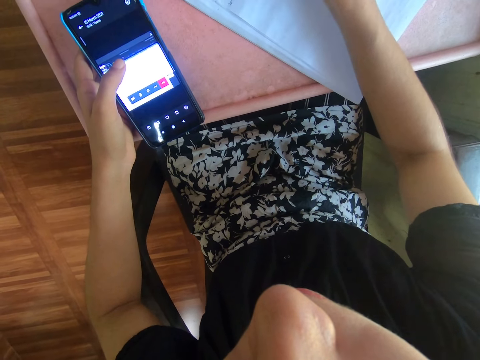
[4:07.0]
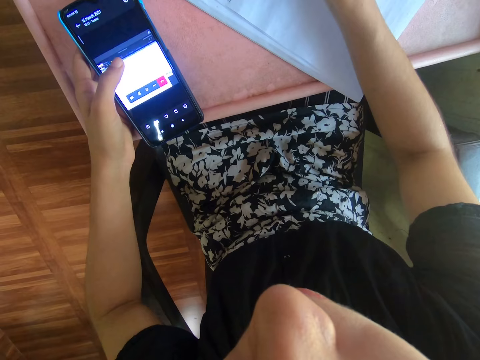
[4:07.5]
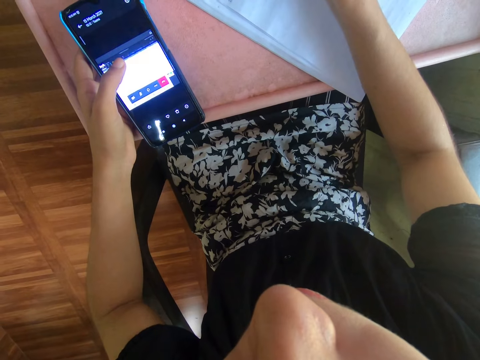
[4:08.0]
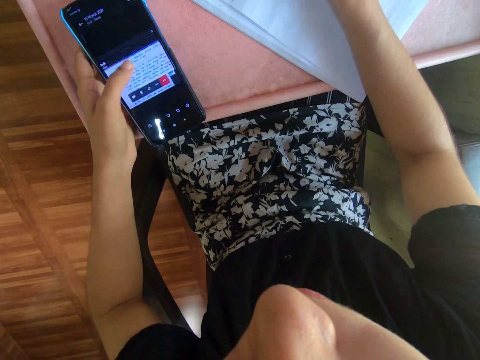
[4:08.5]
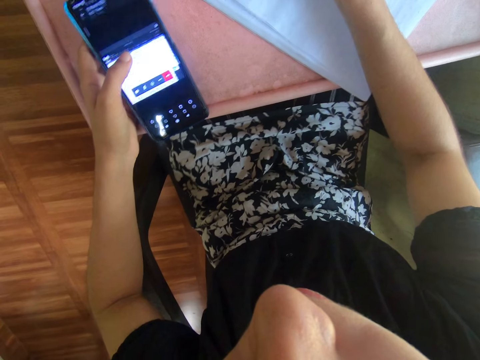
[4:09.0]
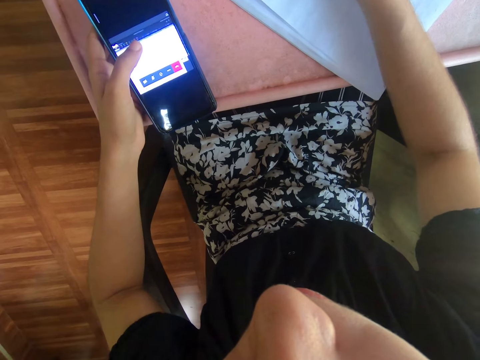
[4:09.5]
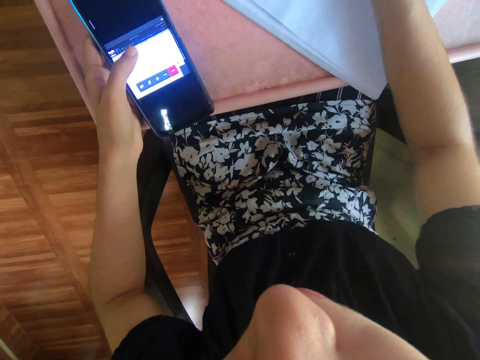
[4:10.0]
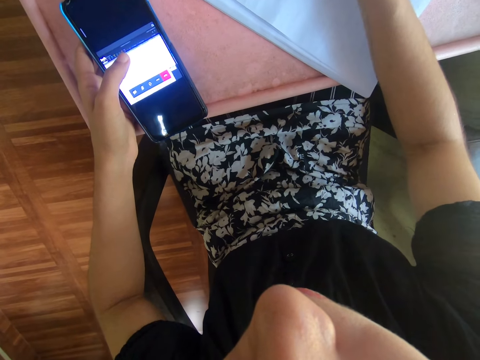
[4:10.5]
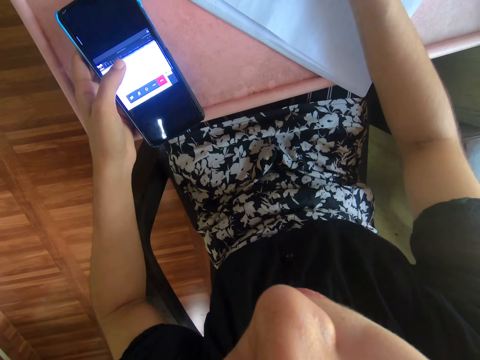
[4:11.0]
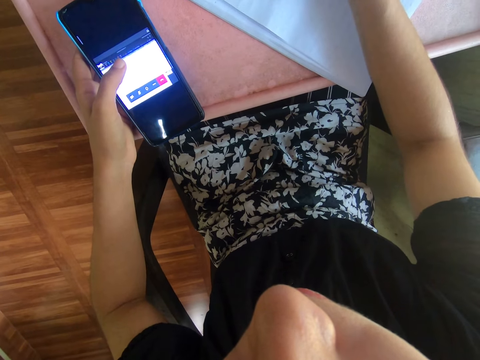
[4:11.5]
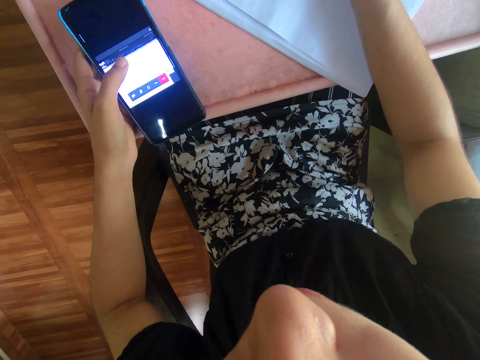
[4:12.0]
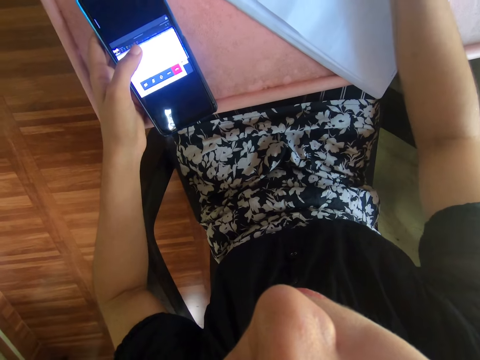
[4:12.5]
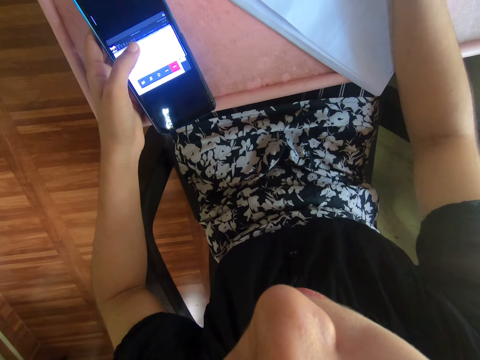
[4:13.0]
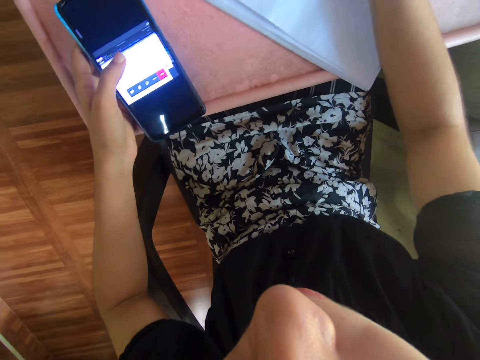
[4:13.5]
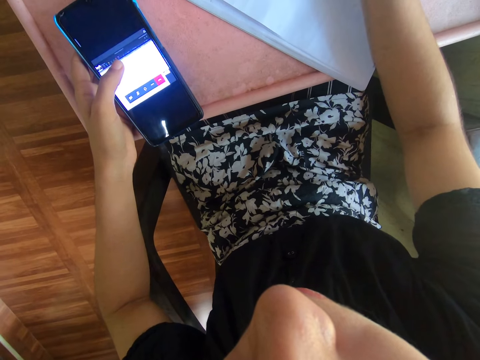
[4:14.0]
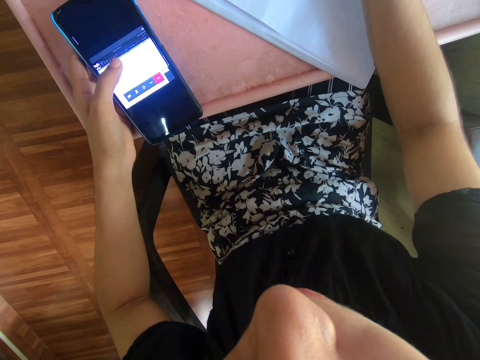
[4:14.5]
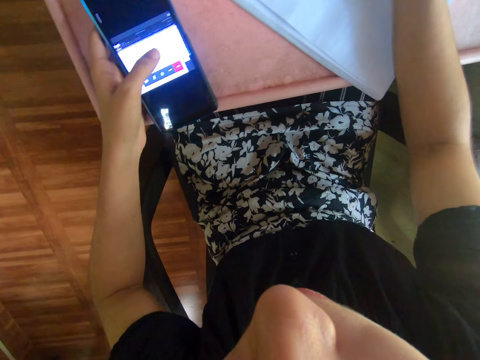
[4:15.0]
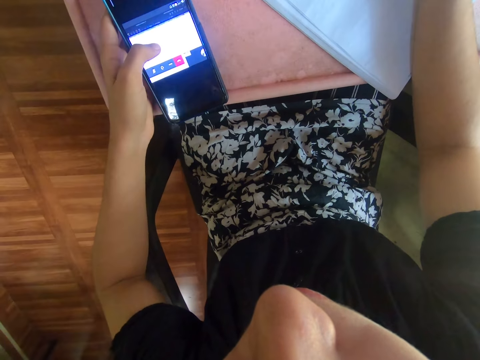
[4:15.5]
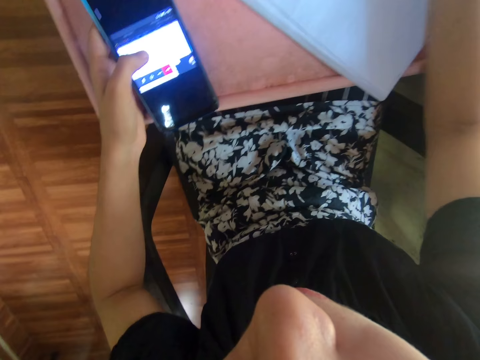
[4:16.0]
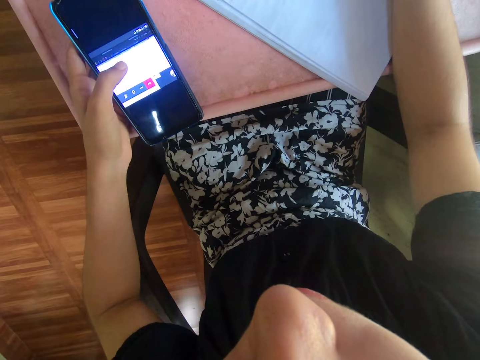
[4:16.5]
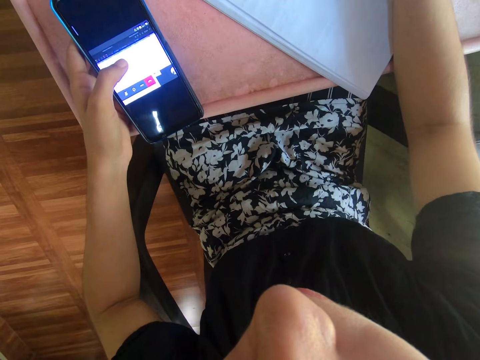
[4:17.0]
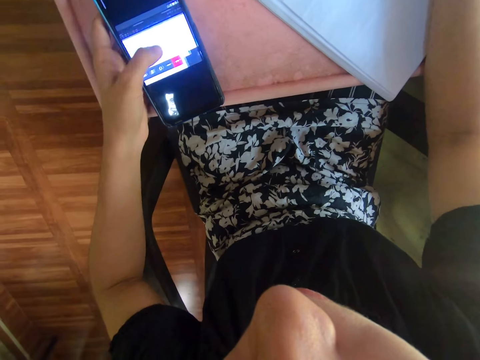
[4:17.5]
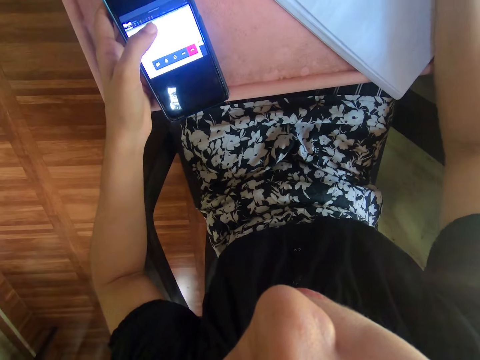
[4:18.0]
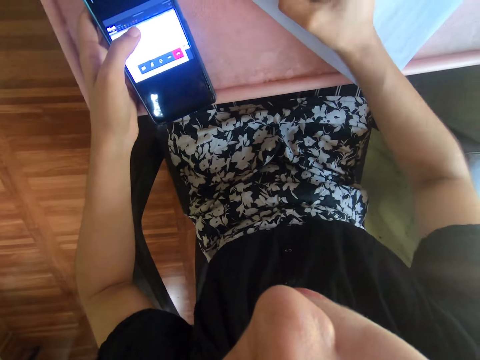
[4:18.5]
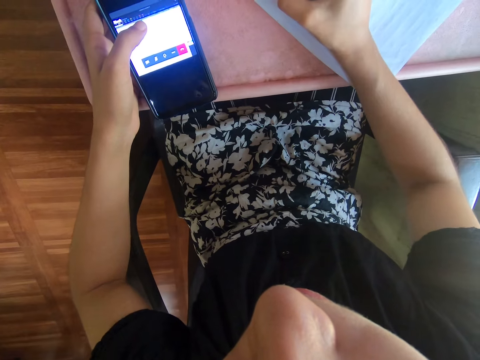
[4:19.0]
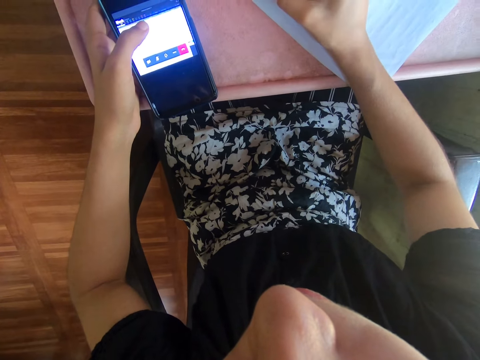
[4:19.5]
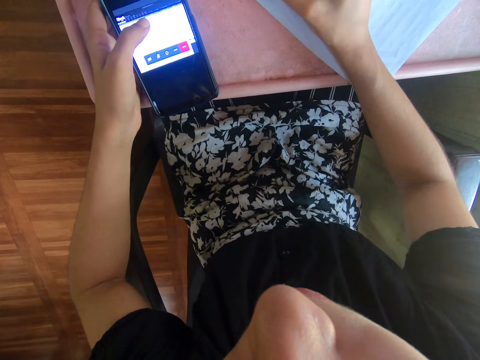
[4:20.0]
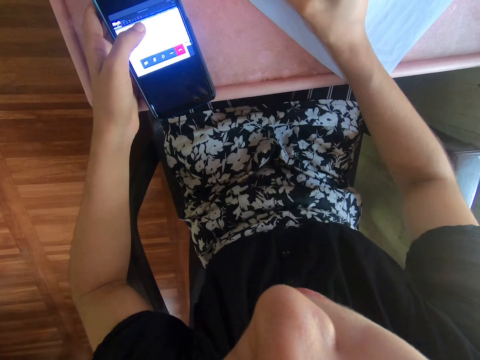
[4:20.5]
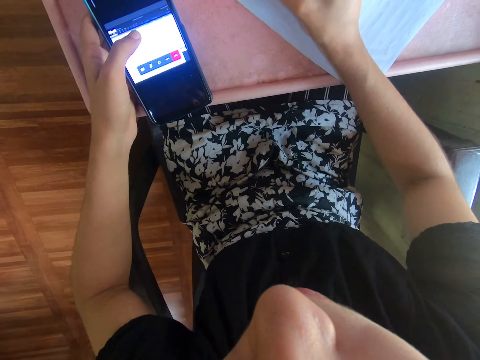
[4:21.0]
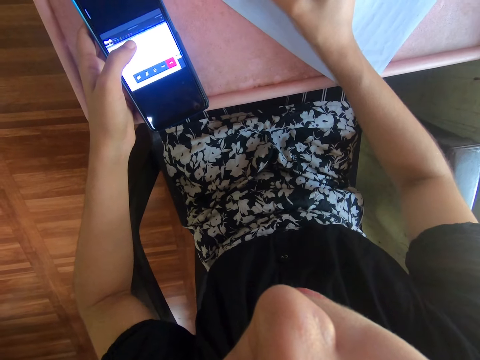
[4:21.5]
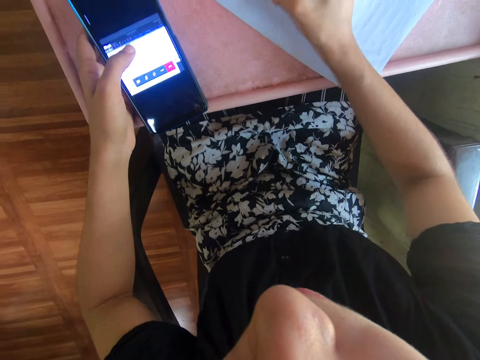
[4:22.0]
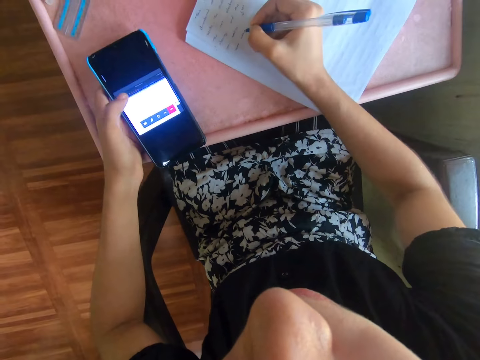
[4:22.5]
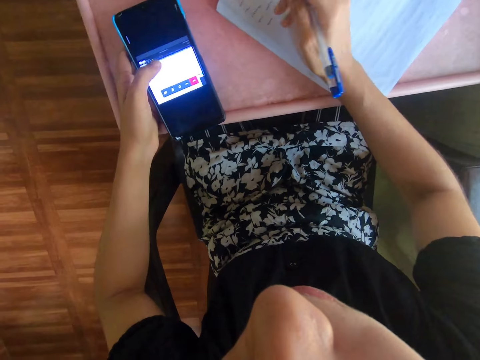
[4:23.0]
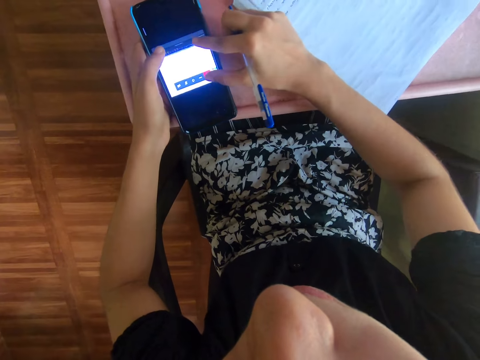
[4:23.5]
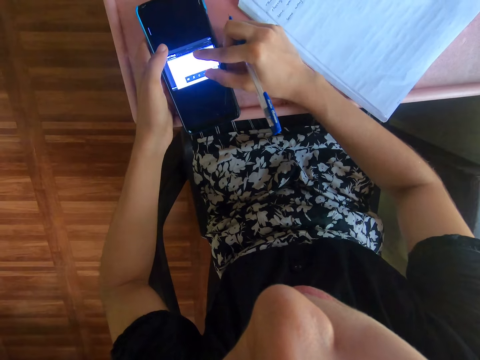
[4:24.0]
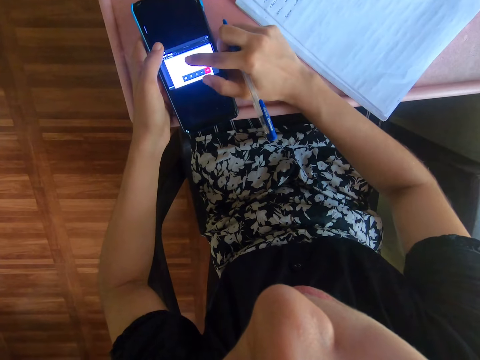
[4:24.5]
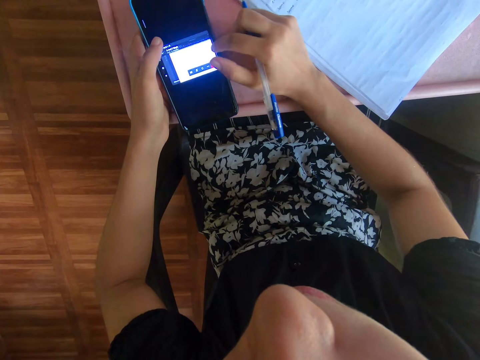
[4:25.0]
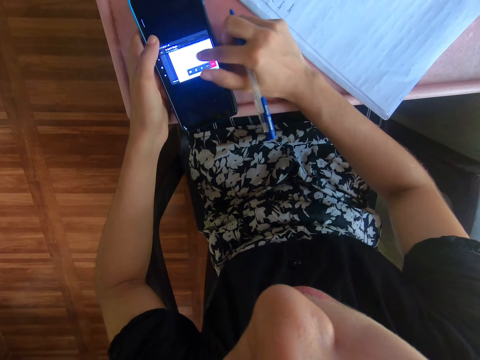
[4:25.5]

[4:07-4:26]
The camera wearer taps the phone. They write on the book. They scroll through the phone. They write on the book. They scroll through the phone. They write on the book. They operate the phone.

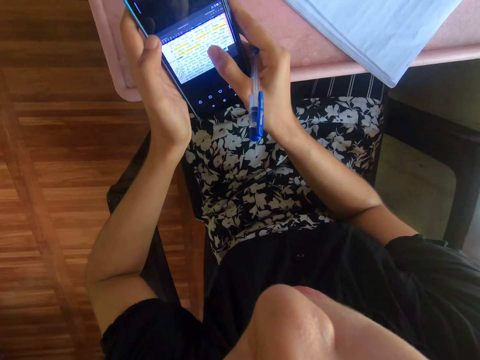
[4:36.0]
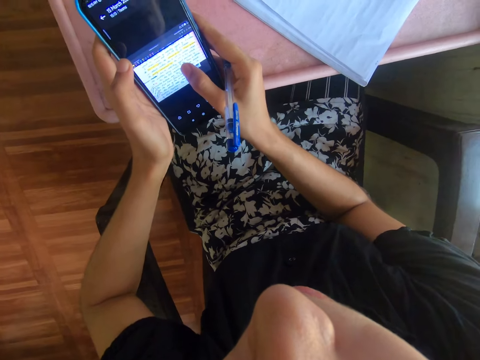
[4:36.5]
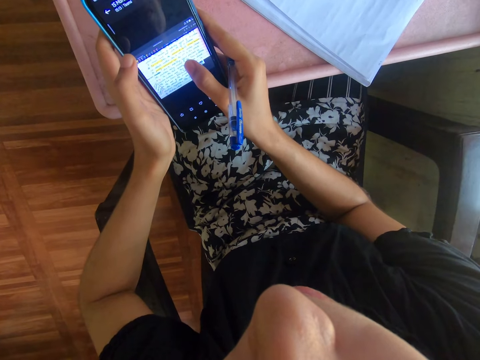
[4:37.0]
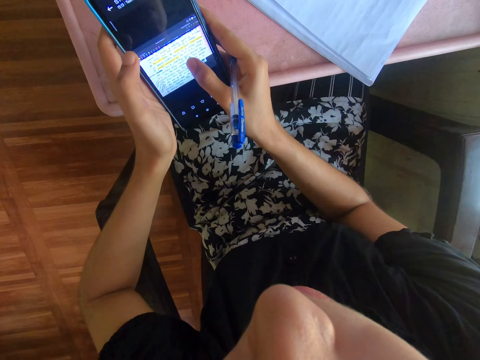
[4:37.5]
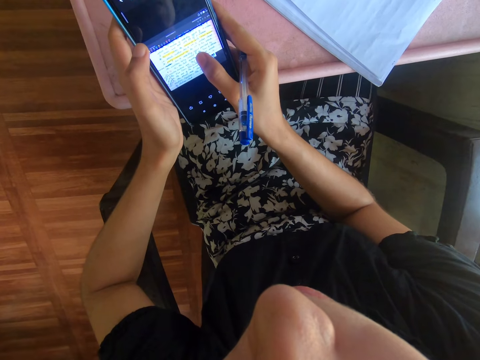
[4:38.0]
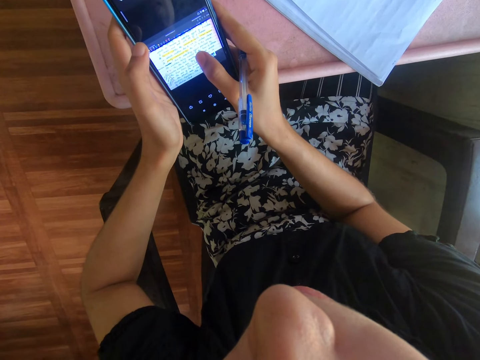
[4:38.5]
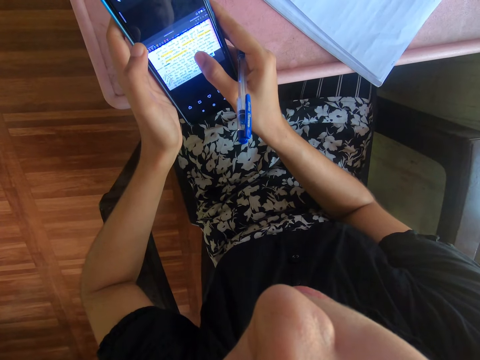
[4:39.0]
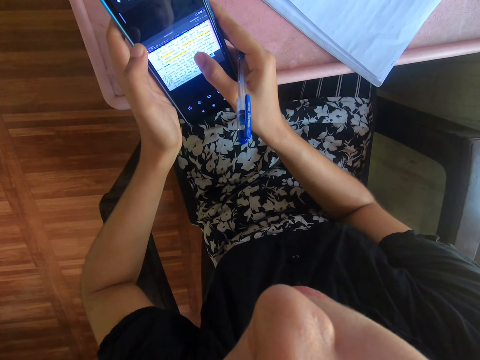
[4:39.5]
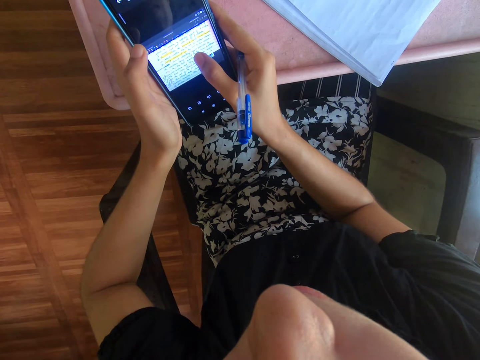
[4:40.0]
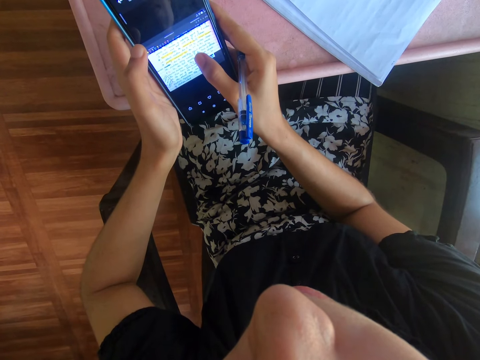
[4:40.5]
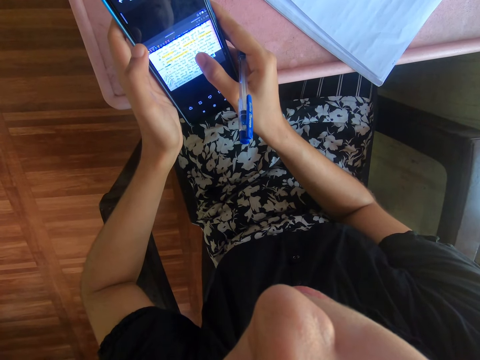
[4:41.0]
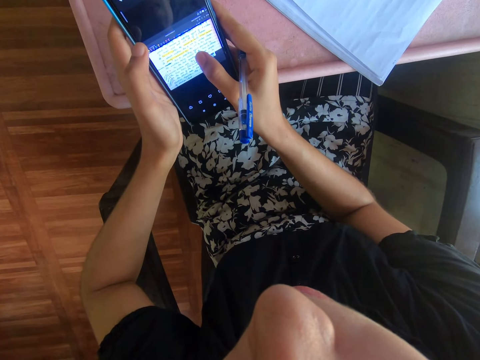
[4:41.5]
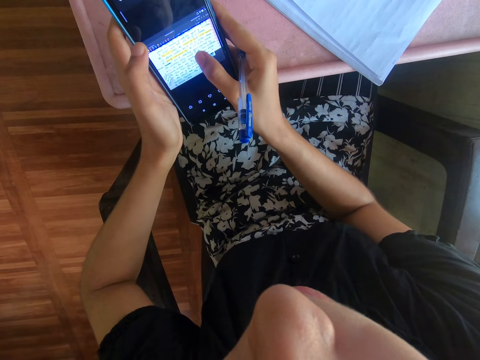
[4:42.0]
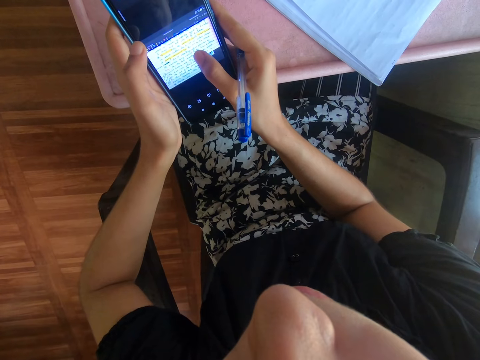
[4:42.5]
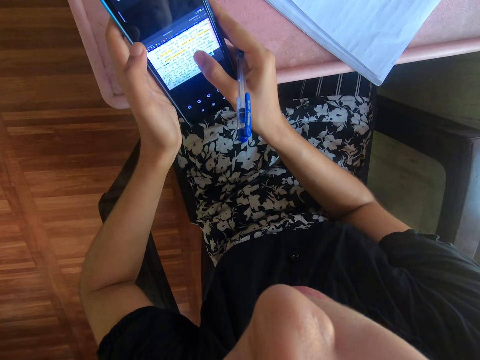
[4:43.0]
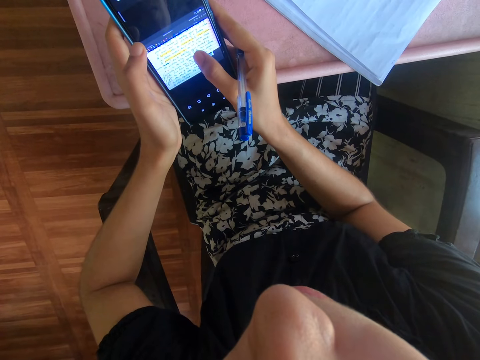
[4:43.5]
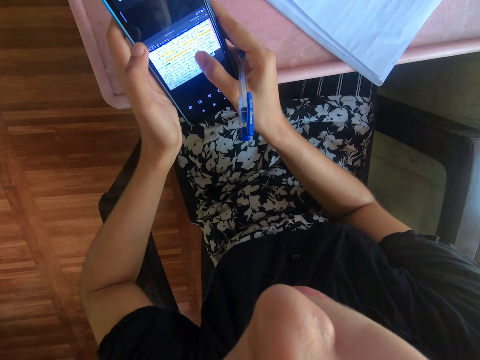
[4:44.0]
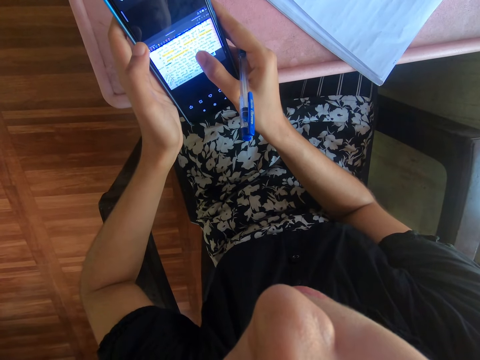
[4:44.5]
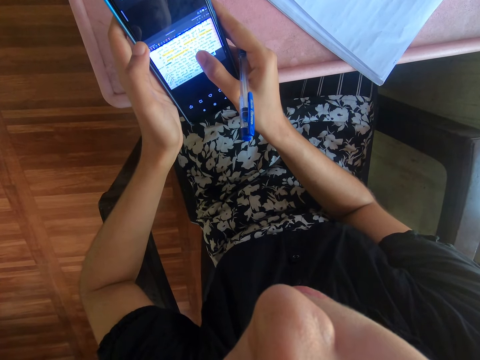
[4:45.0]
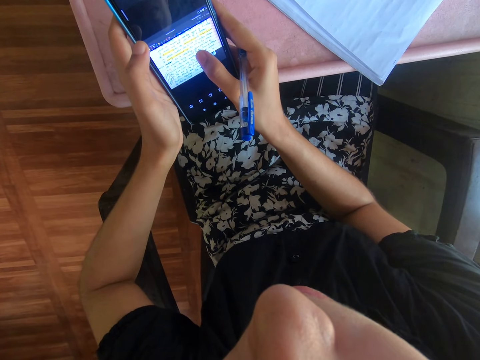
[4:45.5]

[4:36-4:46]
The camera wearer stares at the phone.
